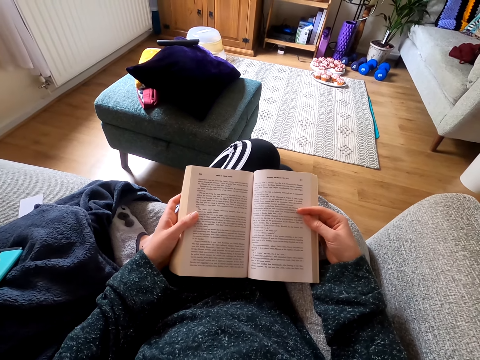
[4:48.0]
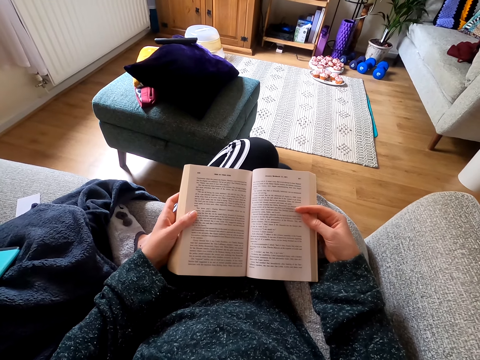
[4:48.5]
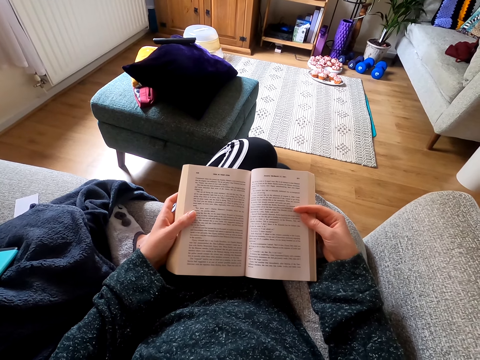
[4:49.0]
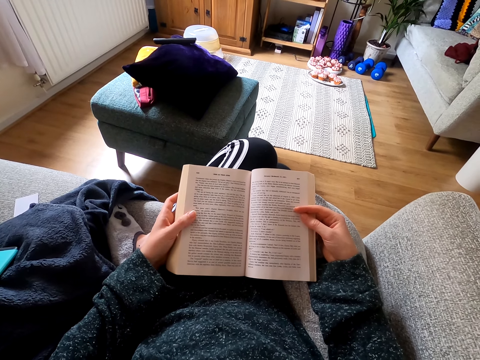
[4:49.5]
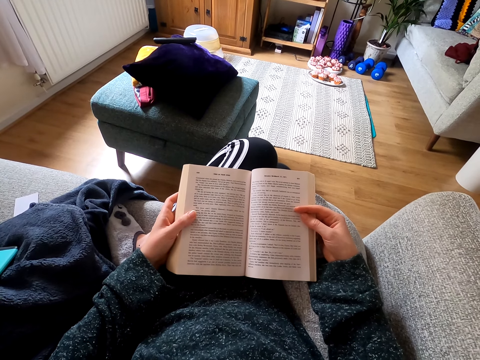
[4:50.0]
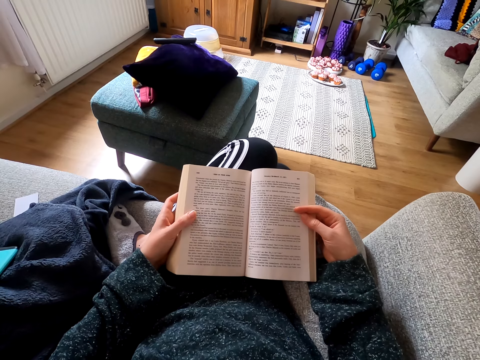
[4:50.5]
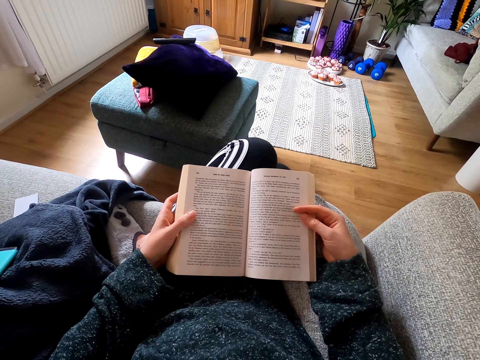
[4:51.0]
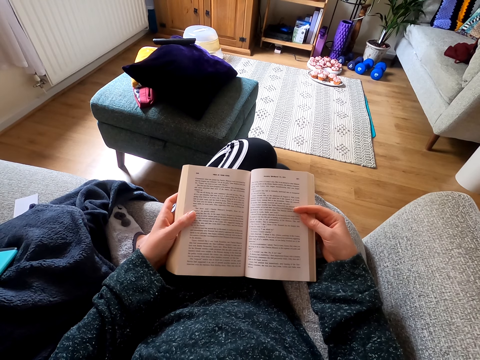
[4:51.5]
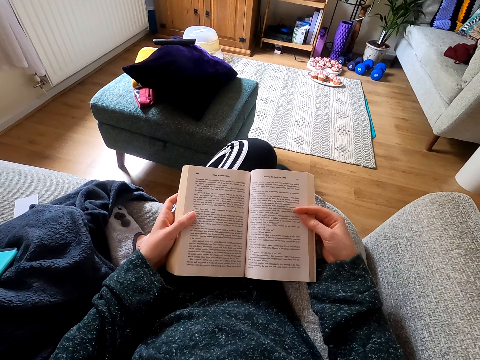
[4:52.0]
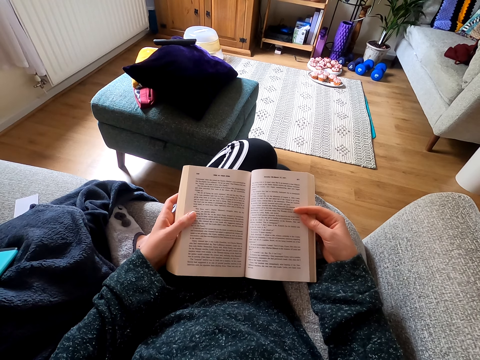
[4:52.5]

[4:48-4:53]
The camera wearer reads the book.

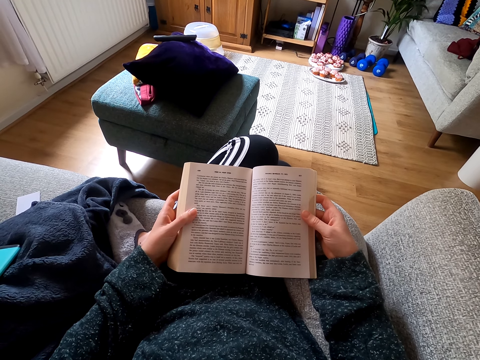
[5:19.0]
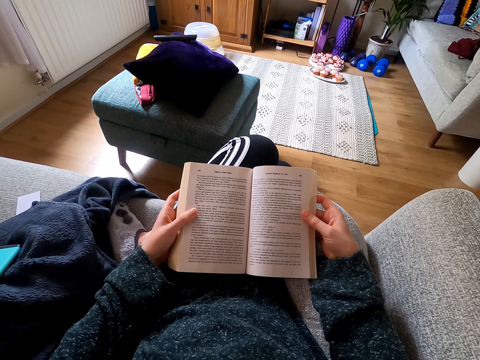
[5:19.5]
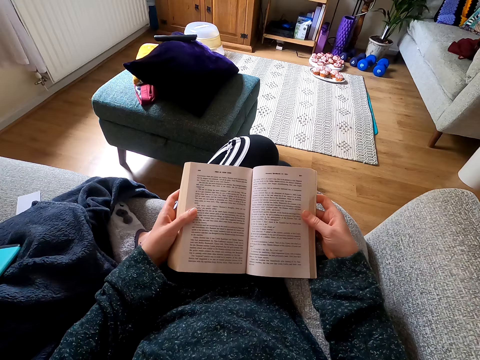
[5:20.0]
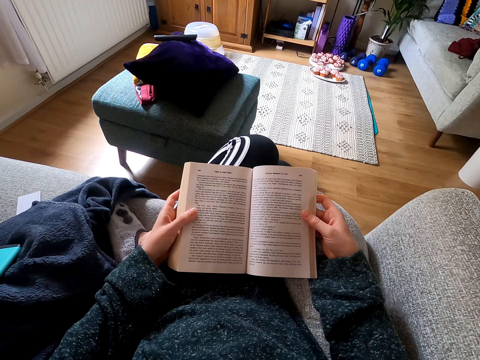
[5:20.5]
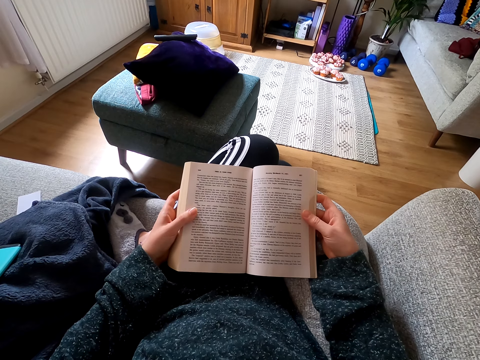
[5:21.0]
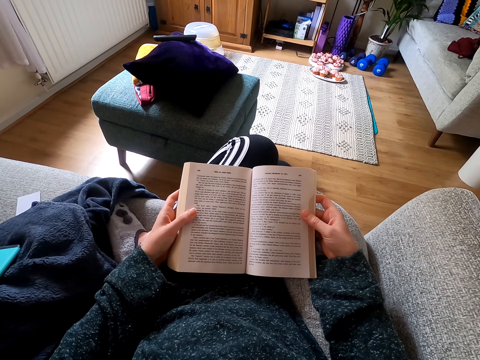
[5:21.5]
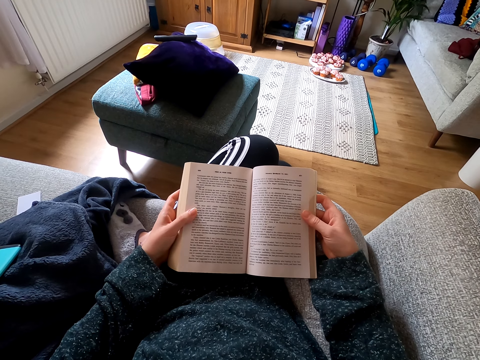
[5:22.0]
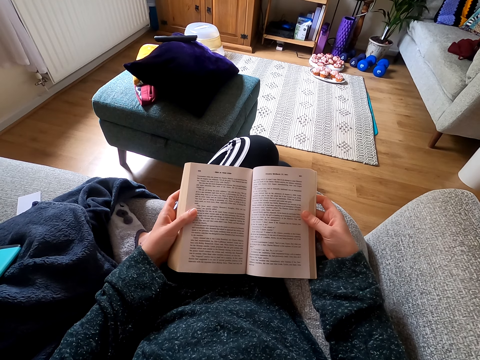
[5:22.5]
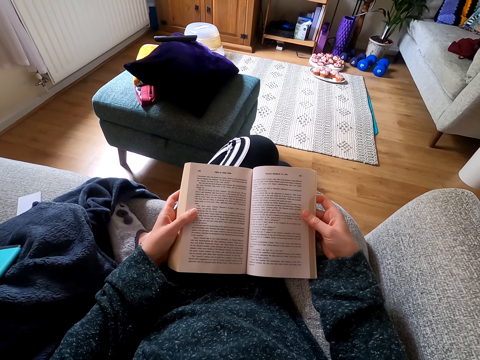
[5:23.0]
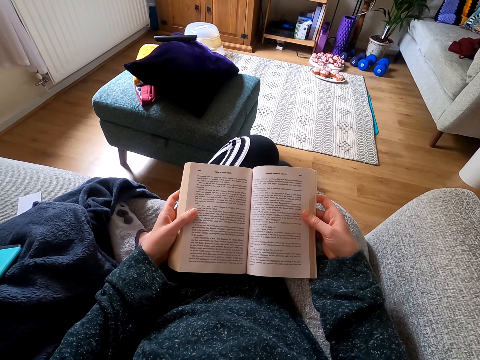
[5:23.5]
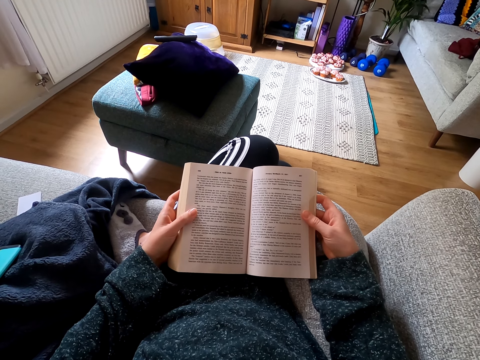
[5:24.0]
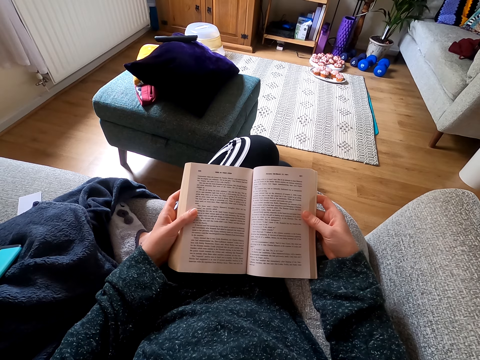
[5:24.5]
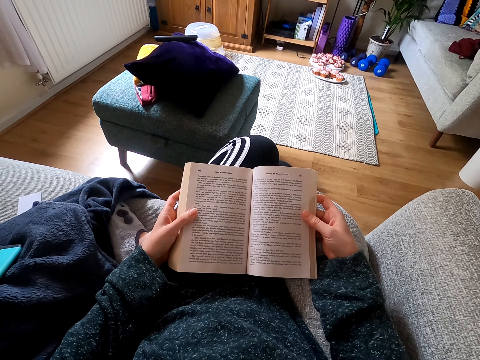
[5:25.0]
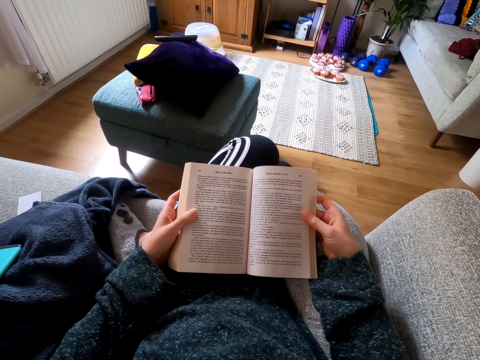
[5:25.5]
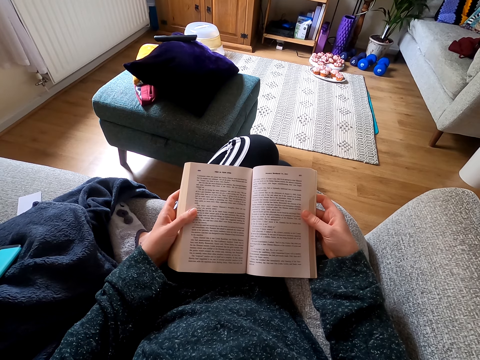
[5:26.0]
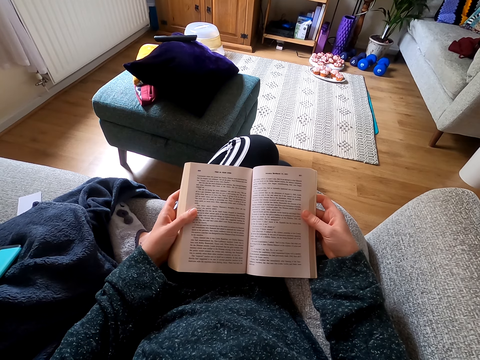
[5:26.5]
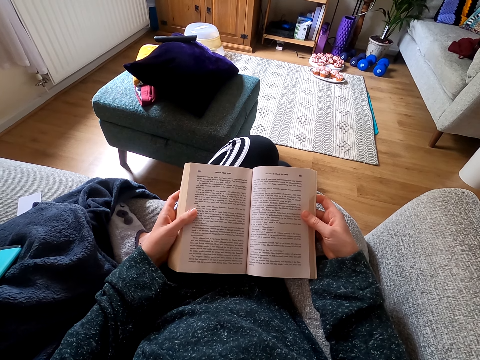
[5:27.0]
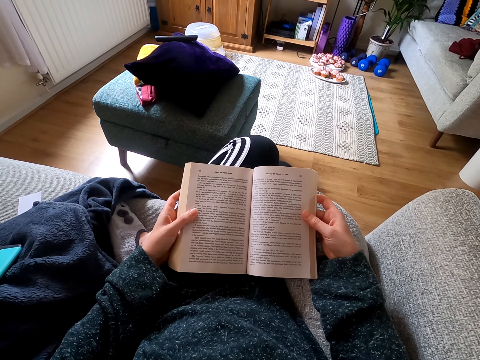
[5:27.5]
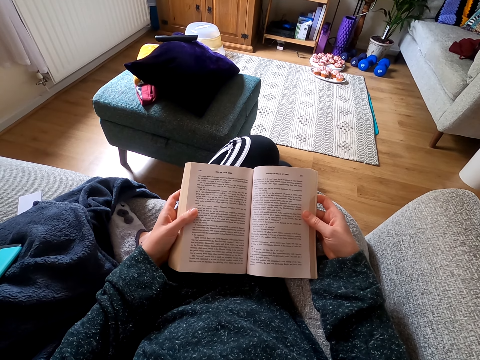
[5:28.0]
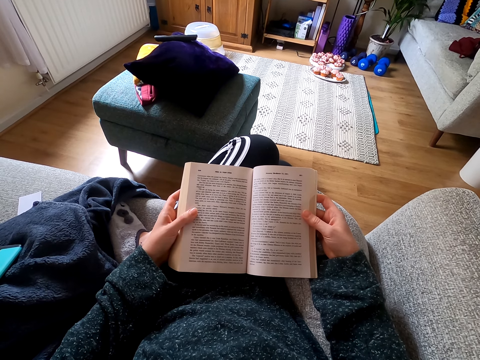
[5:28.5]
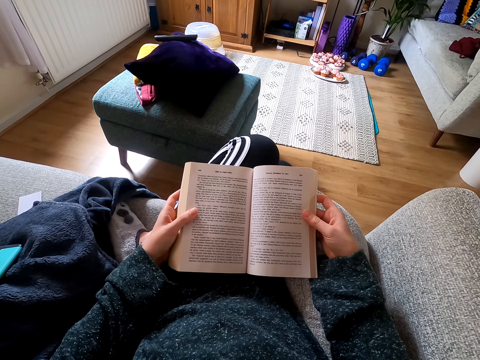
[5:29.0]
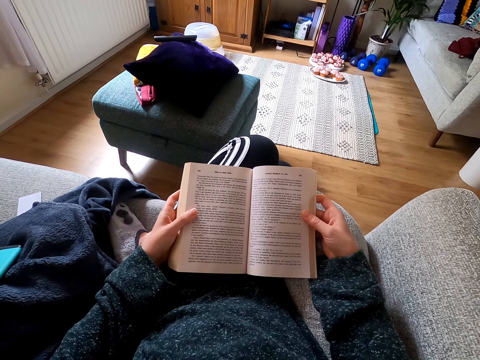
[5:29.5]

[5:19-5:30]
The camera wearer reads the novel.

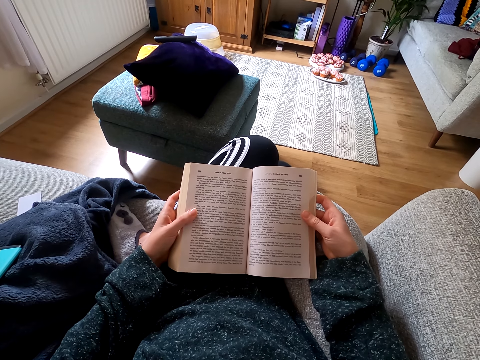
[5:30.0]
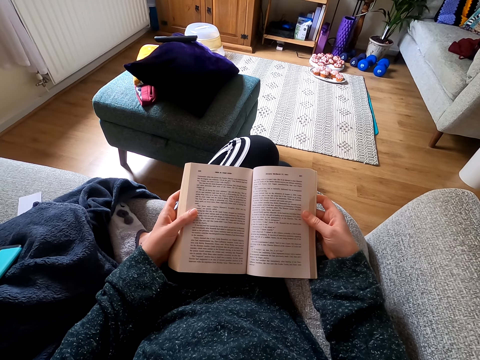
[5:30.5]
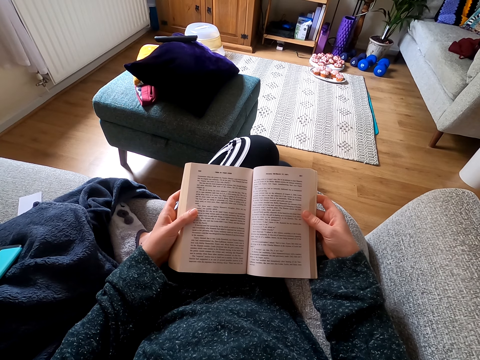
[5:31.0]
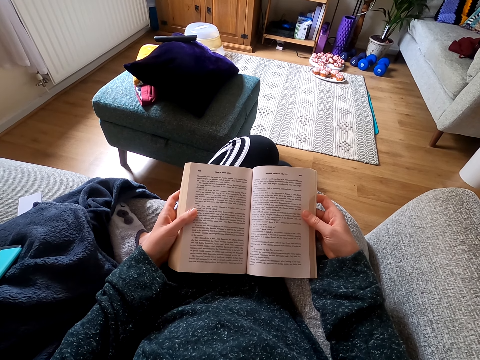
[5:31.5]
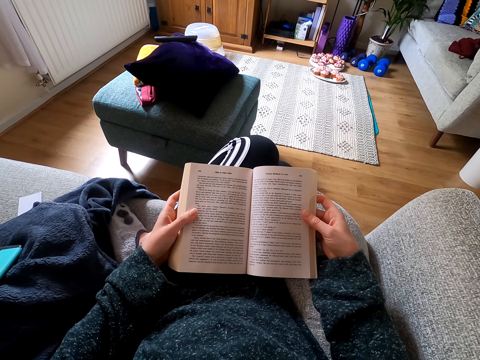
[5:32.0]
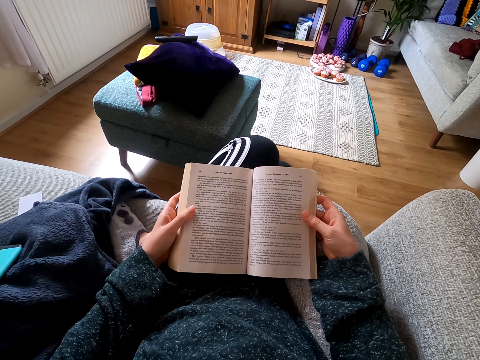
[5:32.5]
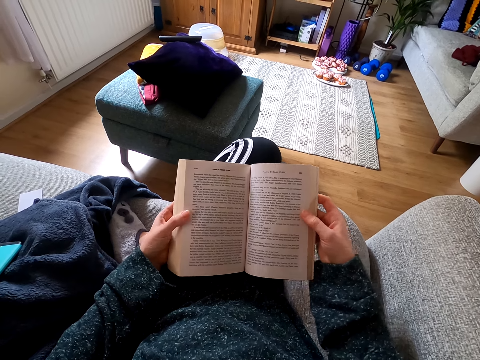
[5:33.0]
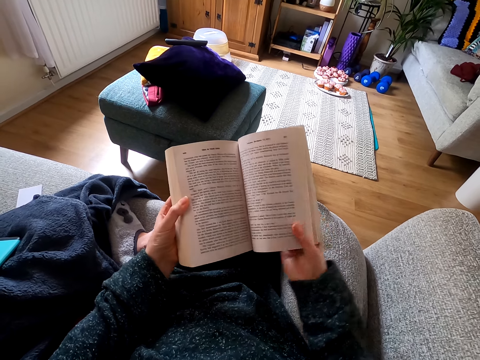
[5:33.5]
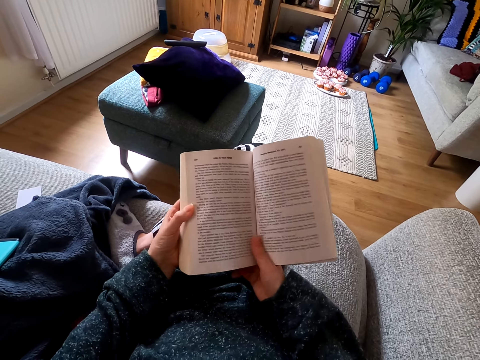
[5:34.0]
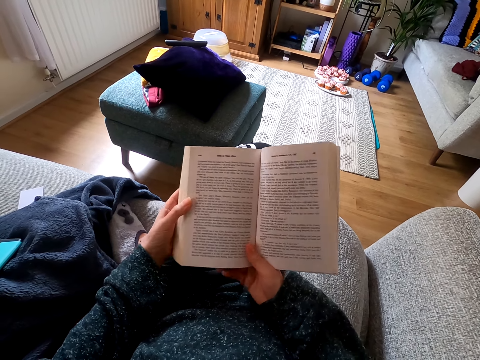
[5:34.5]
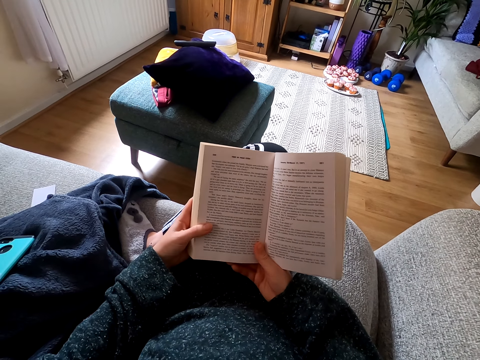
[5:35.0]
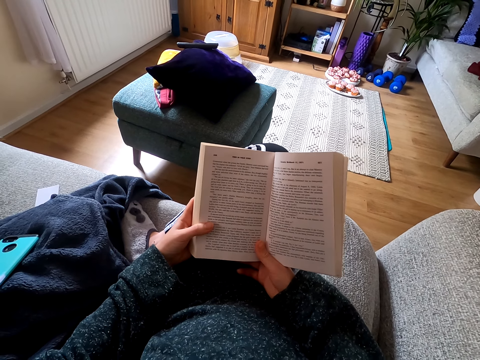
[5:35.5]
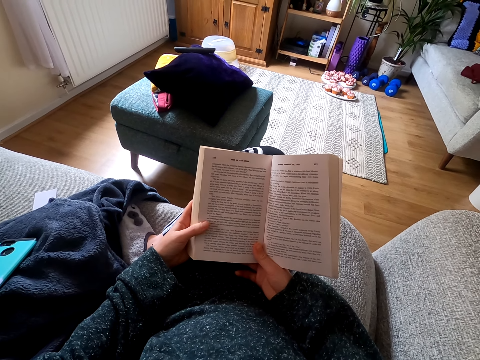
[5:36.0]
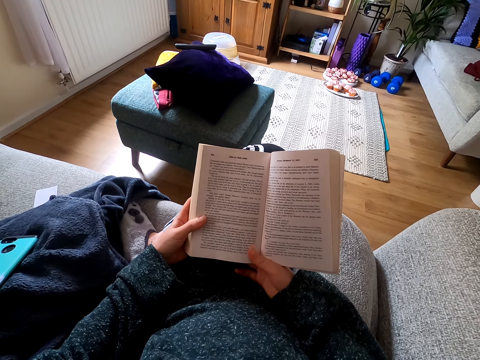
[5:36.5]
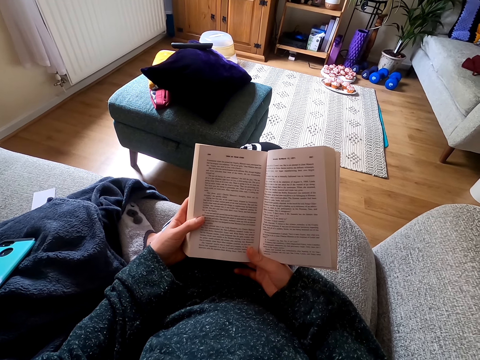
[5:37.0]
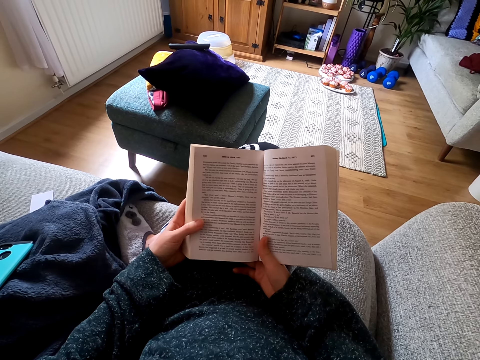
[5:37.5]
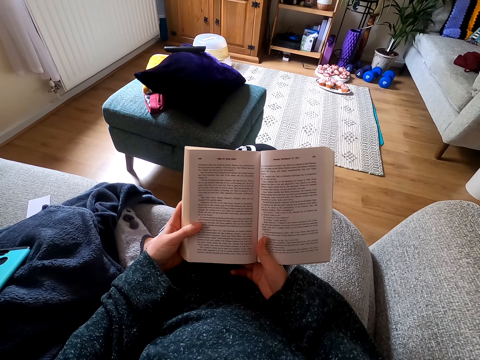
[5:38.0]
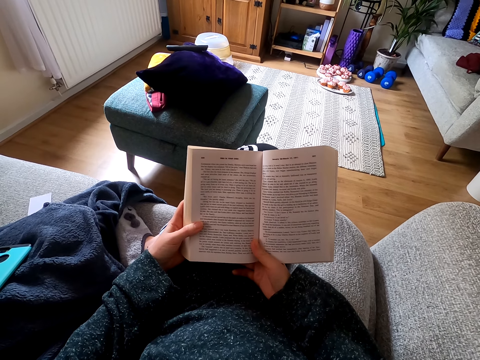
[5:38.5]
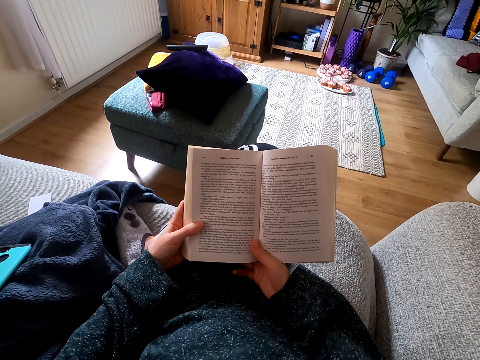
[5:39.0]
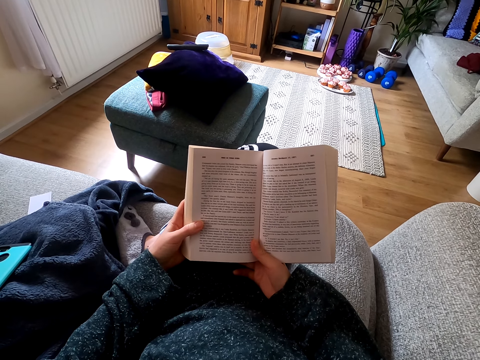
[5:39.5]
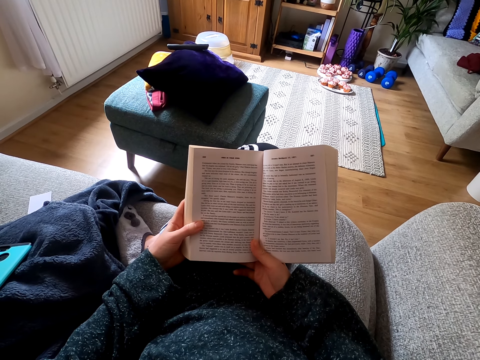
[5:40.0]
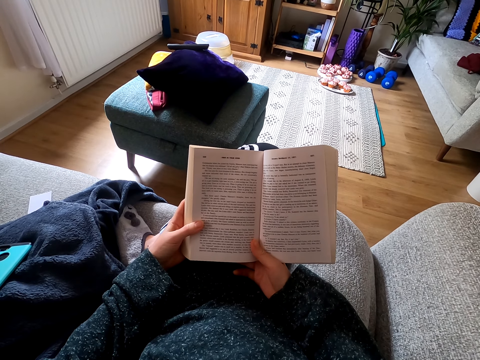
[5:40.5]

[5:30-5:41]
The camera wearer holds the novel well. They lift the book. They read the novel.
